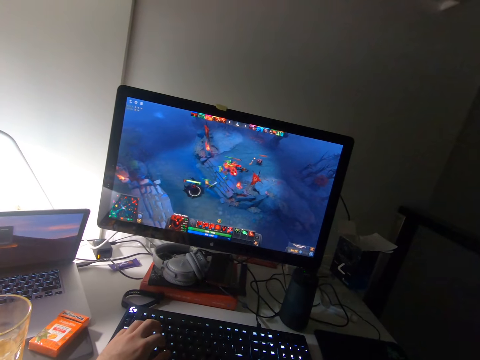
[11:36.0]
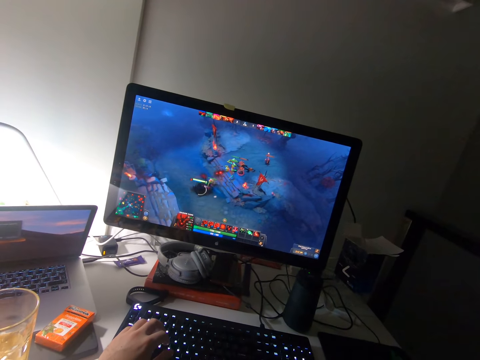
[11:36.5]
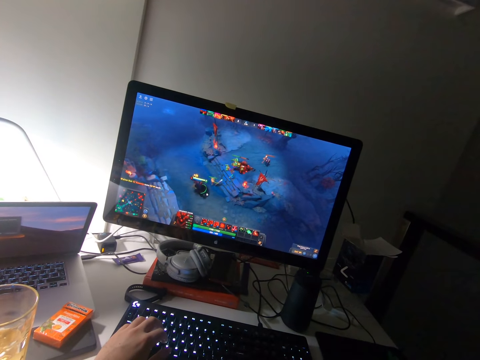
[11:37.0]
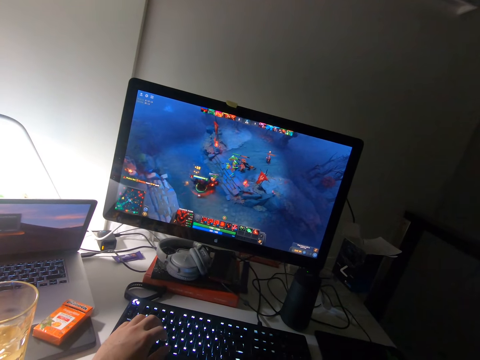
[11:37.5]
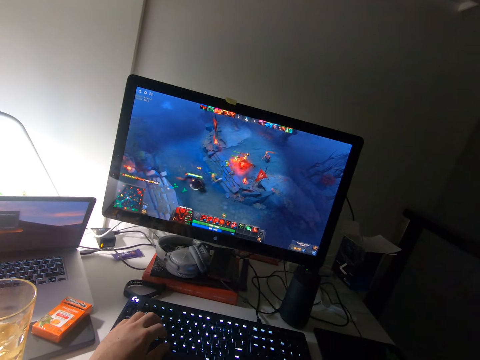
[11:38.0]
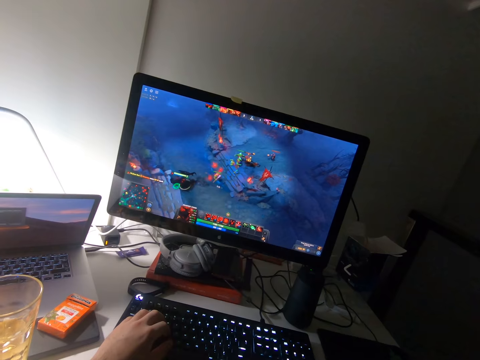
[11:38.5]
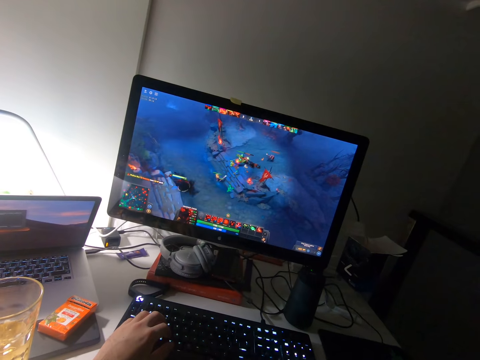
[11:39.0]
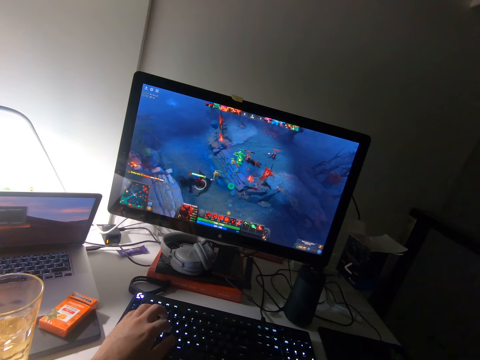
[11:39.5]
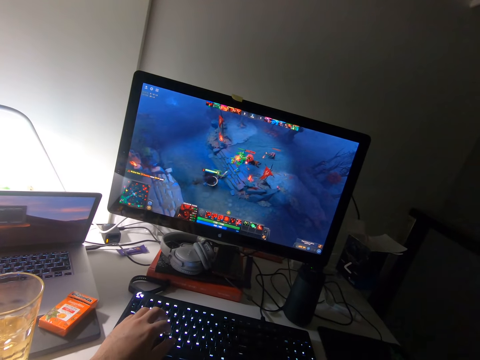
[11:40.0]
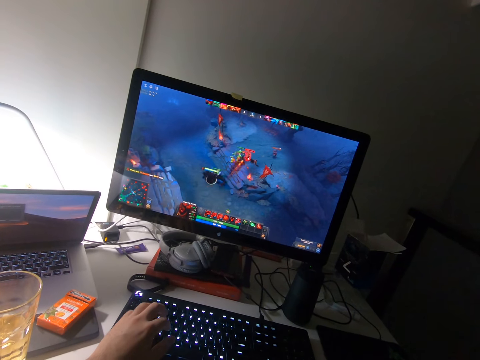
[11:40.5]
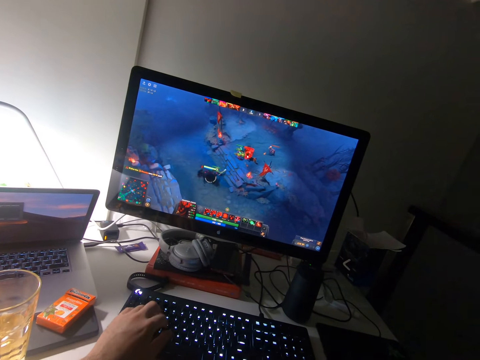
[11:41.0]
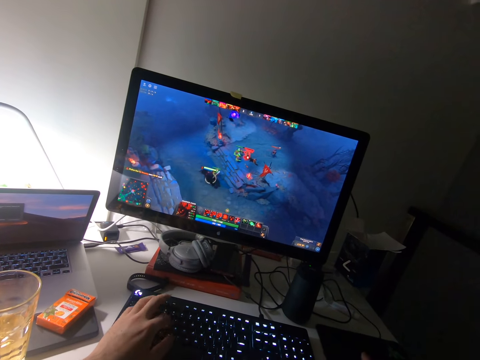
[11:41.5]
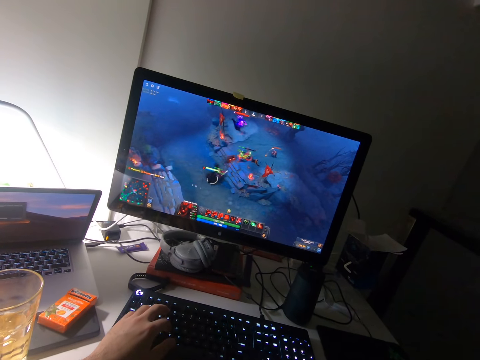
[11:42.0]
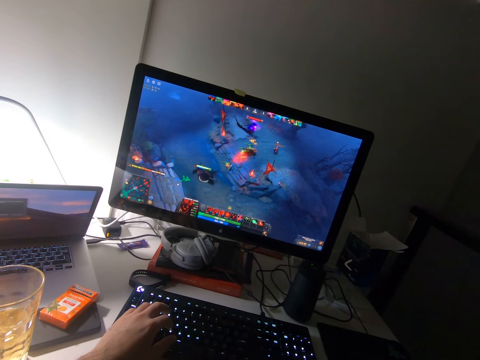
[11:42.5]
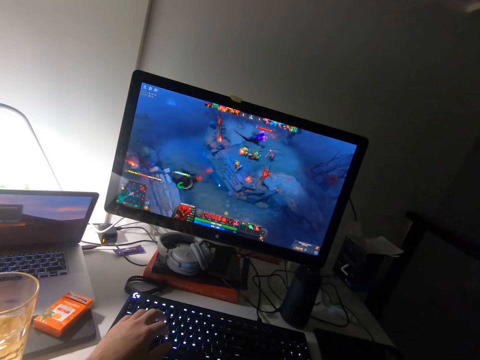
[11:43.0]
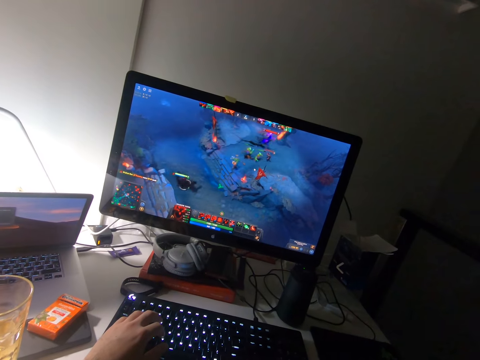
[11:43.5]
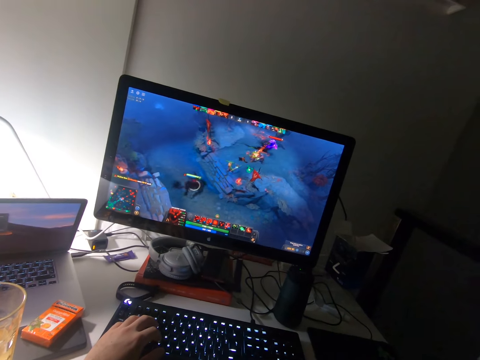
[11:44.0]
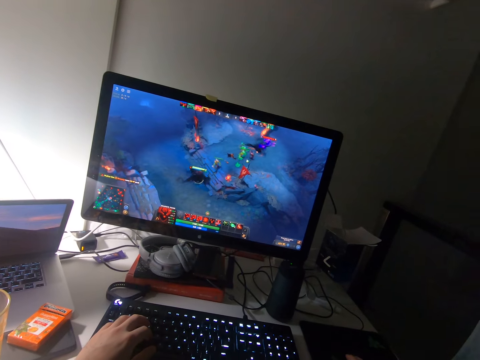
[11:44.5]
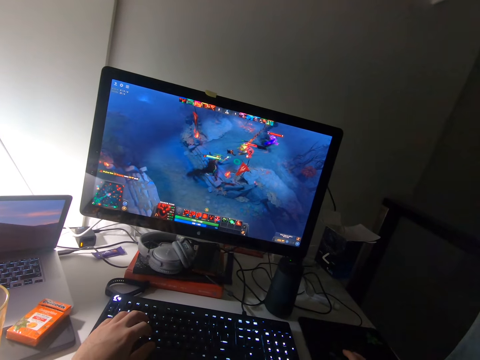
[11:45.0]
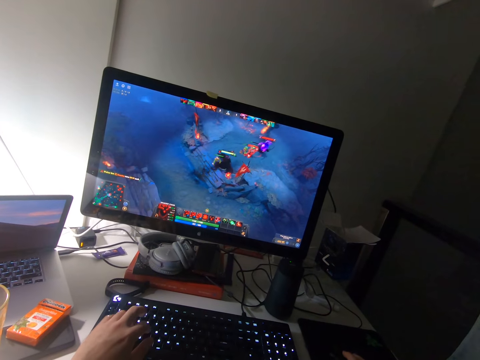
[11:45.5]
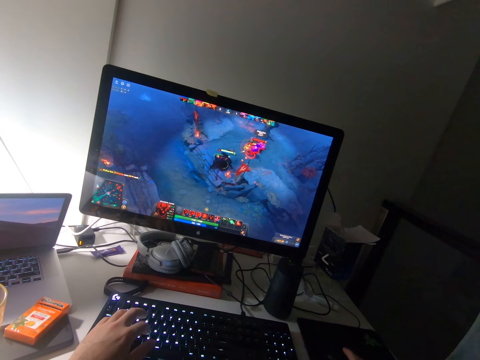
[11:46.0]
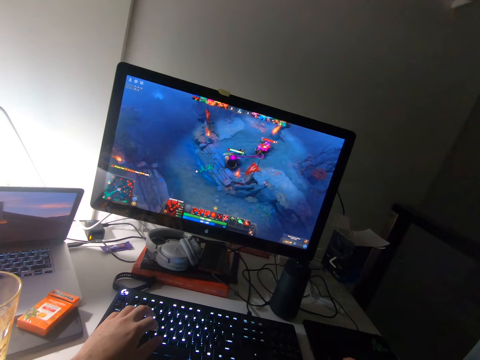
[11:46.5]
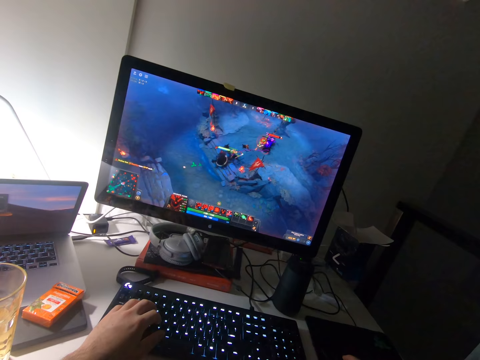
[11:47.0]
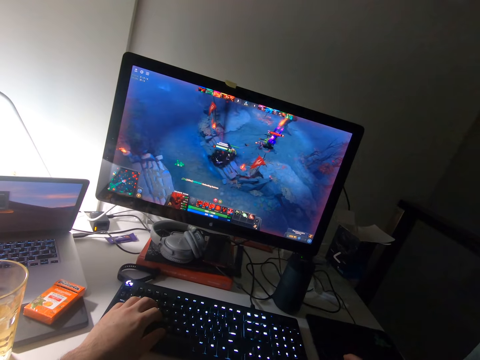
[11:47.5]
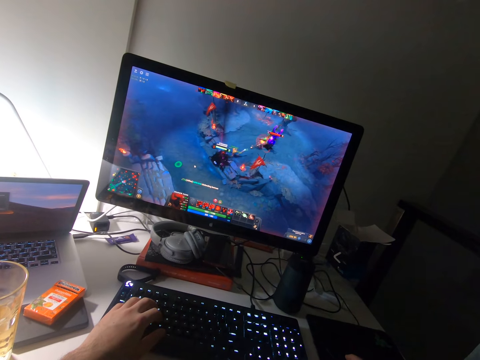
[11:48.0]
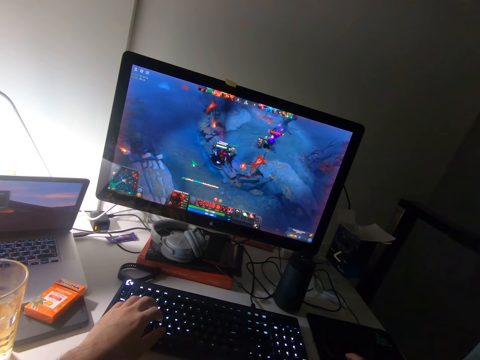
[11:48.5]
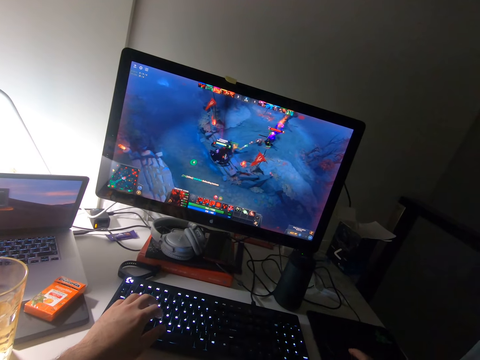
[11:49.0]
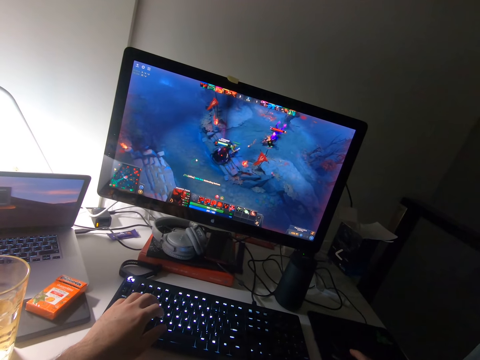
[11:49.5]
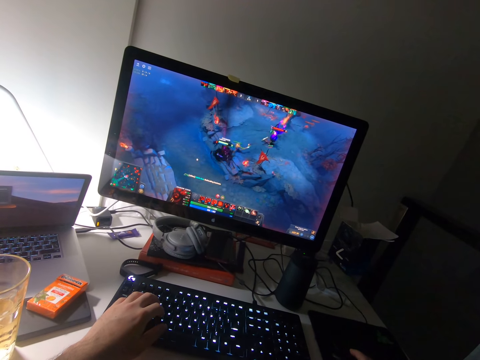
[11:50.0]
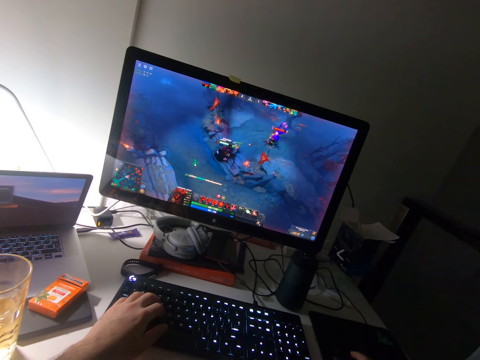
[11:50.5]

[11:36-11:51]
The camera wearer stares at the computer screen. They press the mouse, operate the keyboard, press the mouse, operate the keyboard and press the mouse.

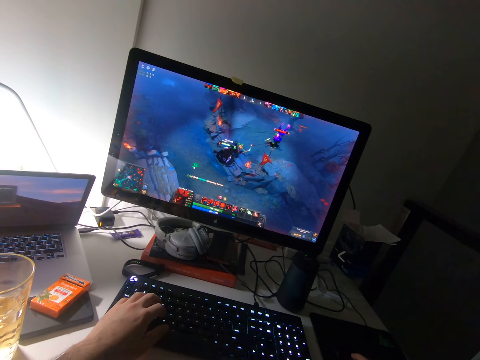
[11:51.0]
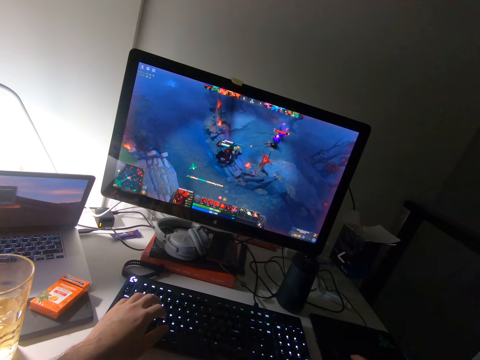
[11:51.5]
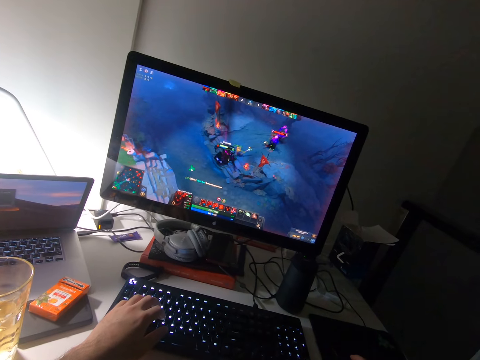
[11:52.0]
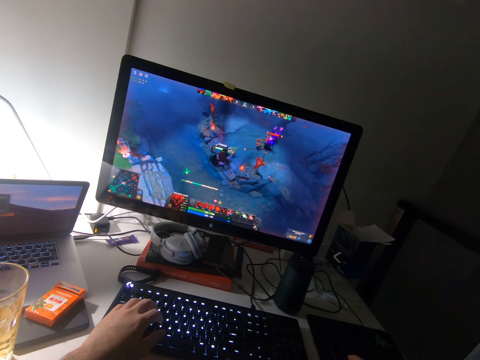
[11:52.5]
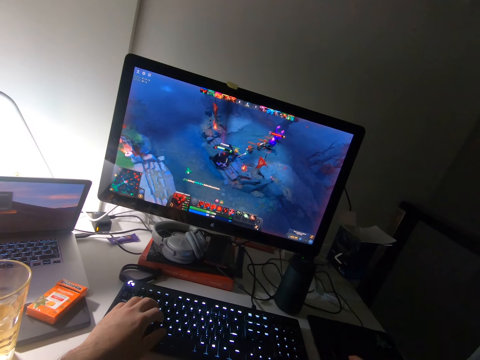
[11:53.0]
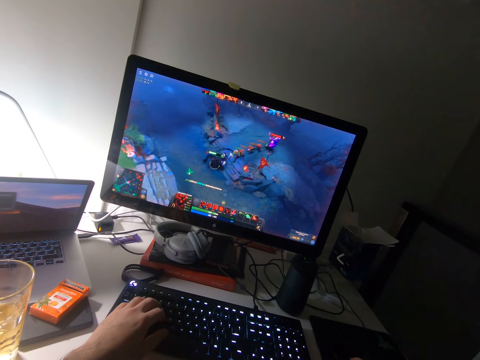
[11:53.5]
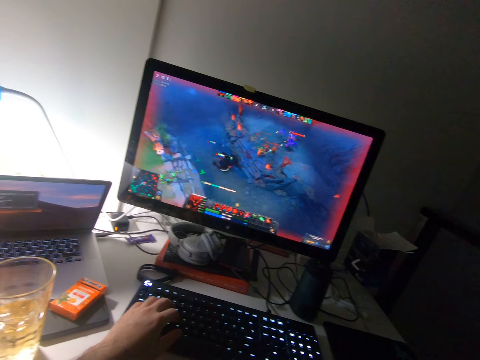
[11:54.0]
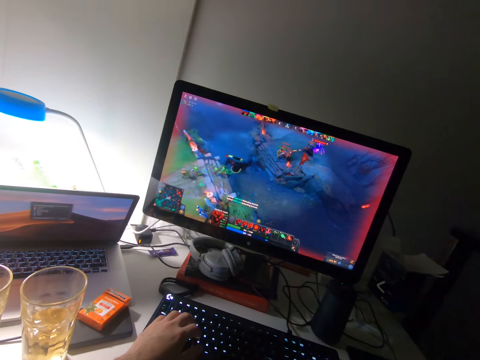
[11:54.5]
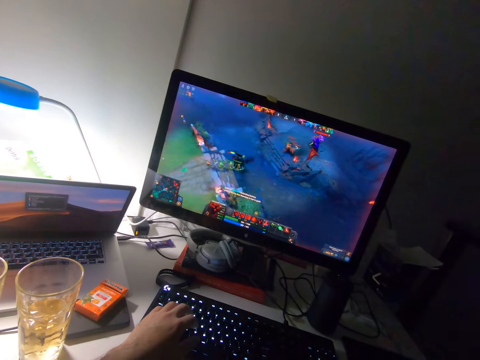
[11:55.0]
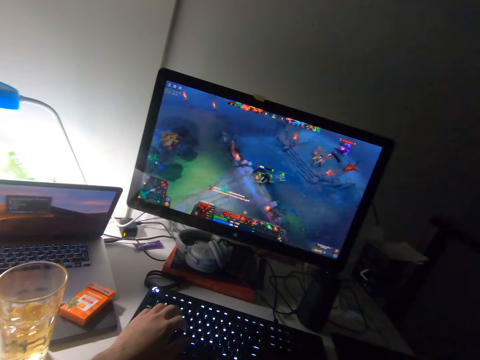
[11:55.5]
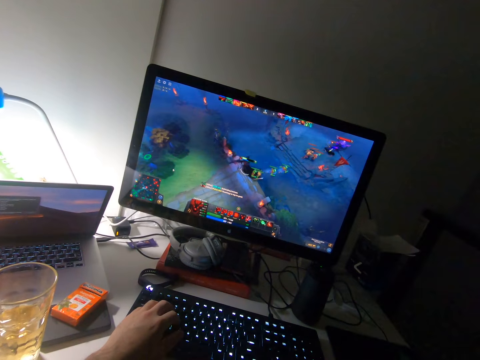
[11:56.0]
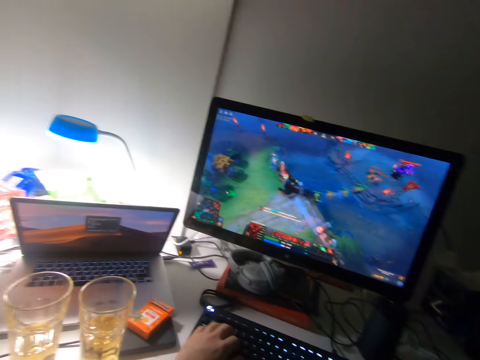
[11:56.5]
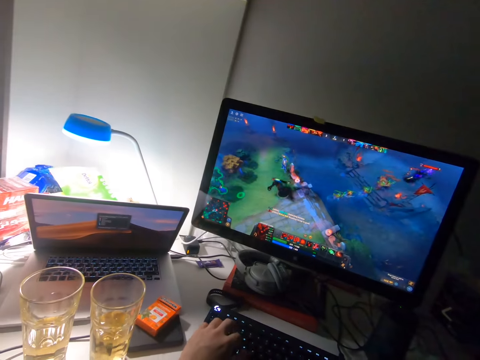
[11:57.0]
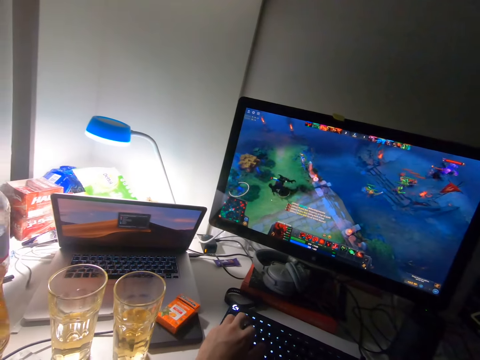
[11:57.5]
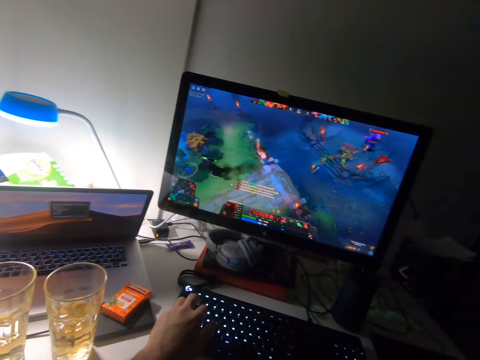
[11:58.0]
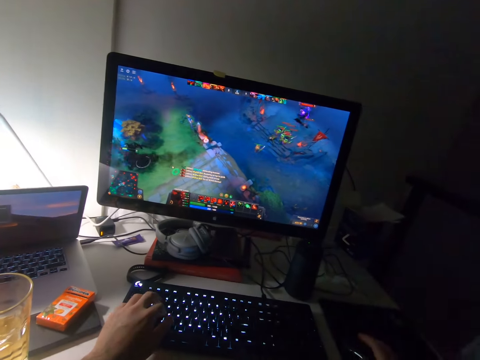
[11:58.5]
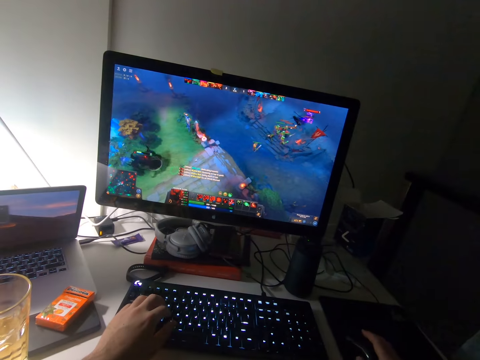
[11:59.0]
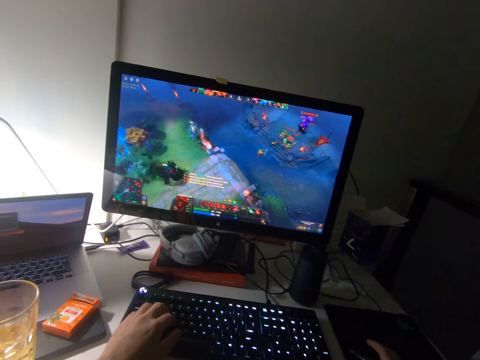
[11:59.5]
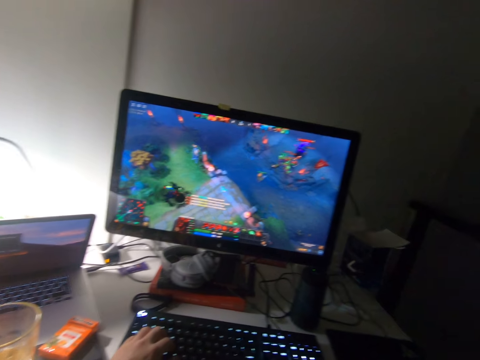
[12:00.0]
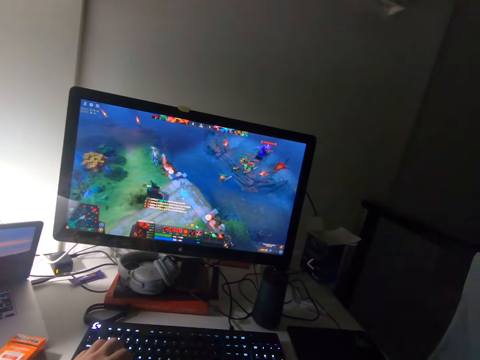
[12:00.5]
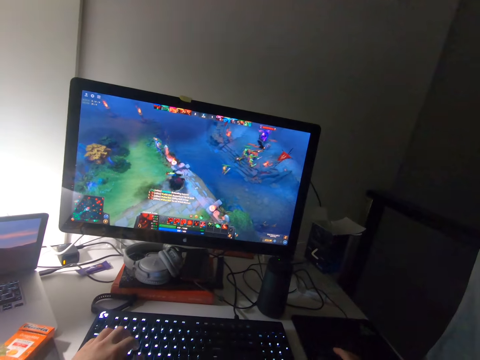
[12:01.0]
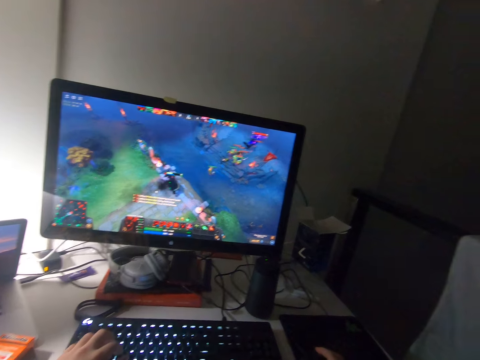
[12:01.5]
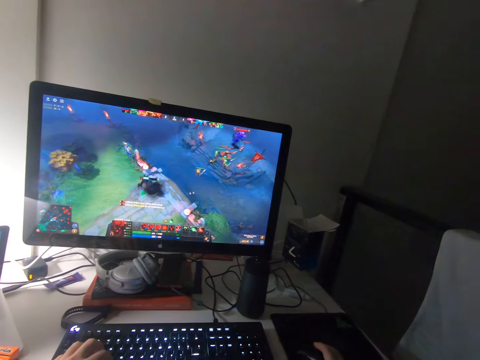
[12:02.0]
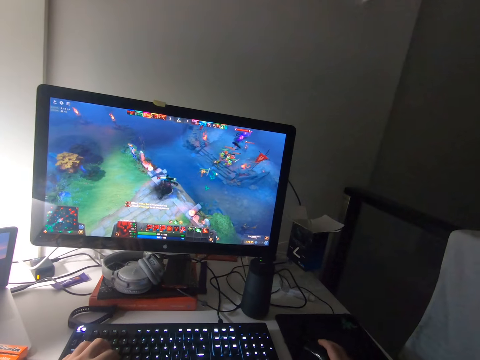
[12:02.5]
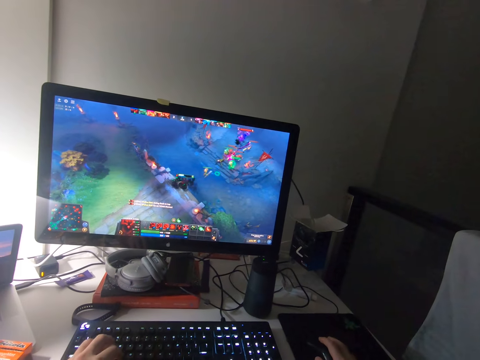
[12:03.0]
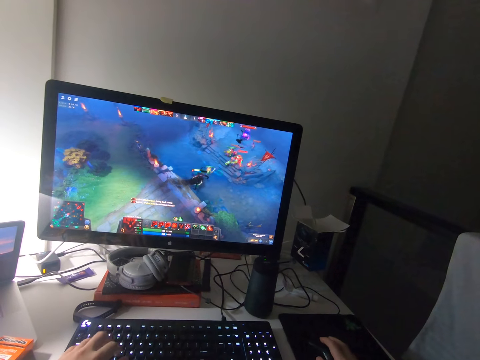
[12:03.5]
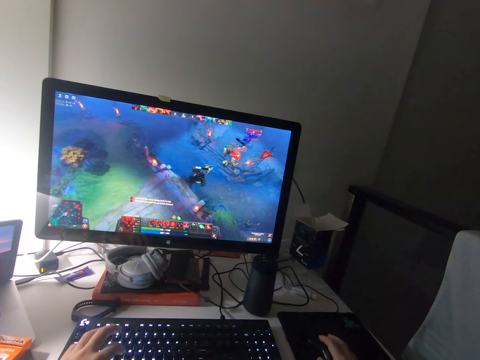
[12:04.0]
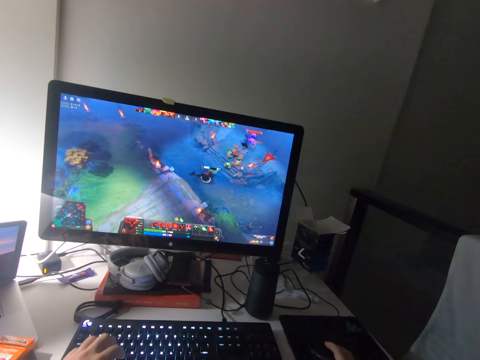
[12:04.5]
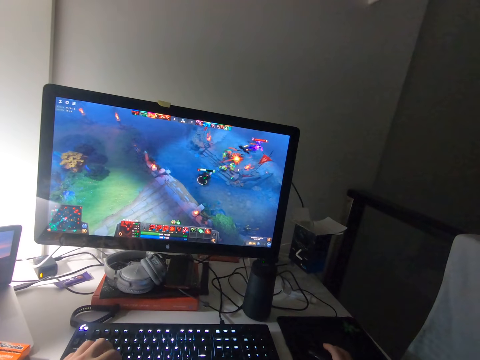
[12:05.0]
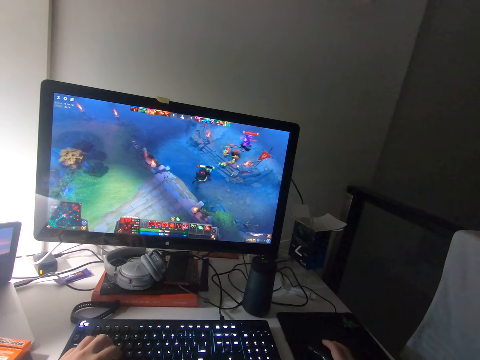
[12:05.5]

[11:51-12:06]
The camera wearer moves the hand on the keyboard. They operate the keyboard and stare at the computer screen.
